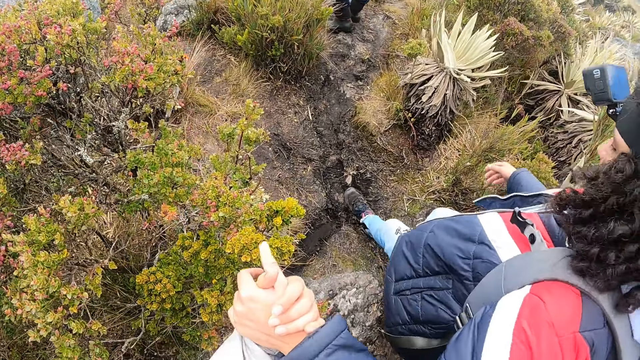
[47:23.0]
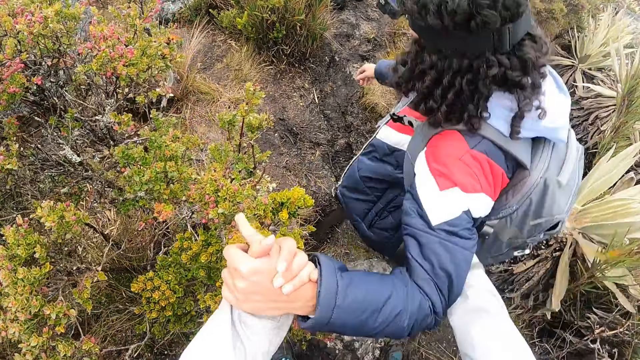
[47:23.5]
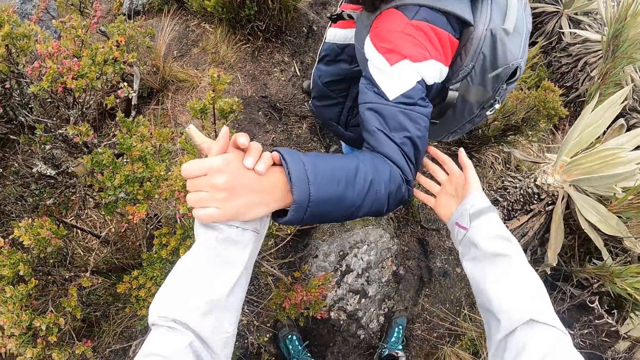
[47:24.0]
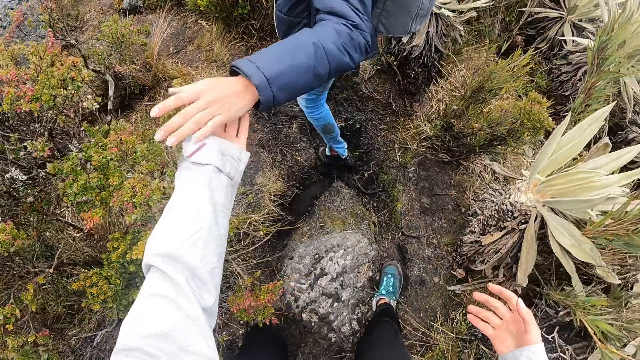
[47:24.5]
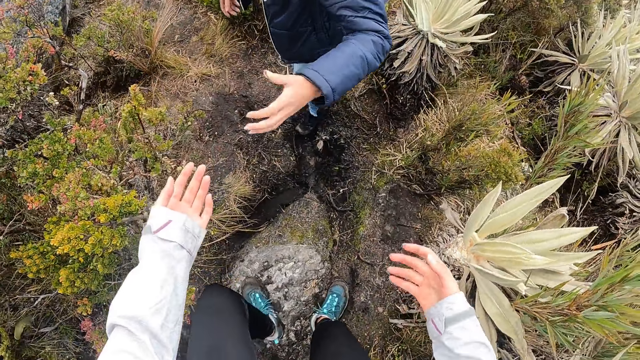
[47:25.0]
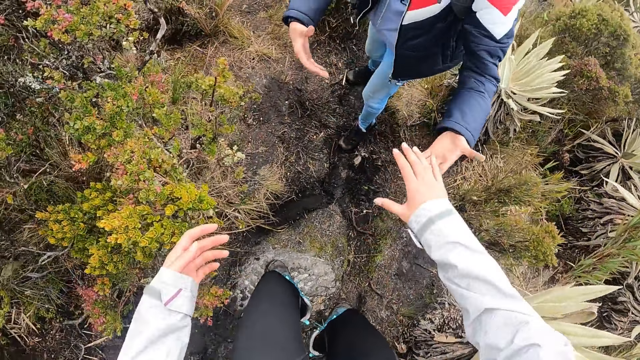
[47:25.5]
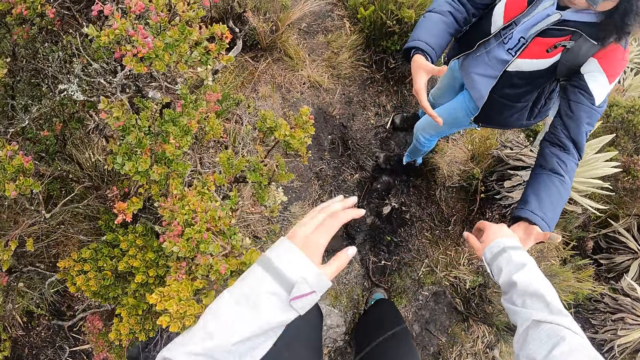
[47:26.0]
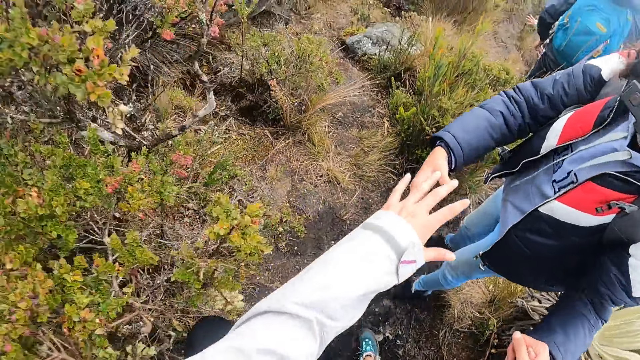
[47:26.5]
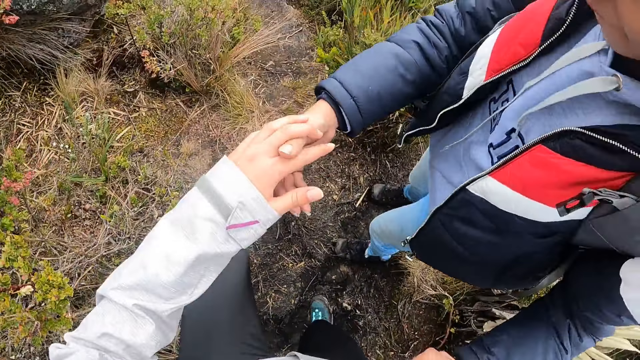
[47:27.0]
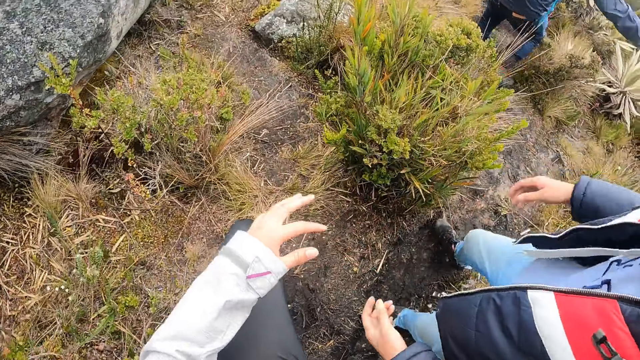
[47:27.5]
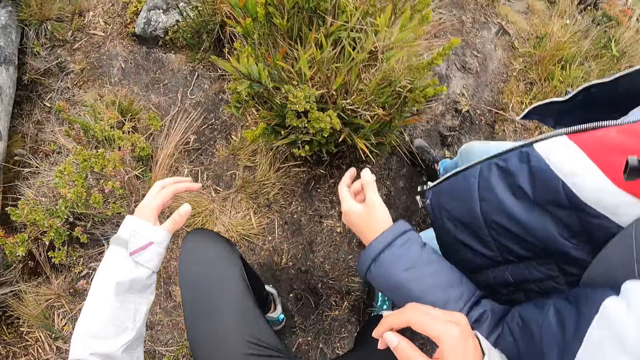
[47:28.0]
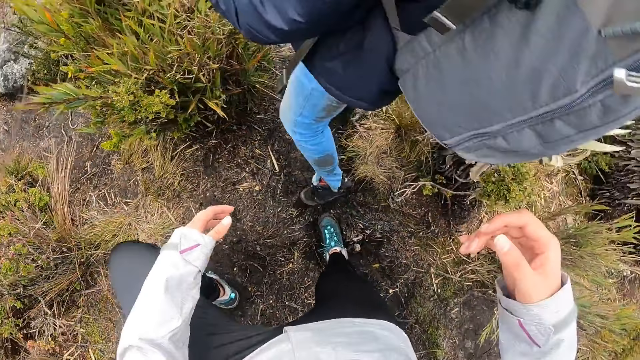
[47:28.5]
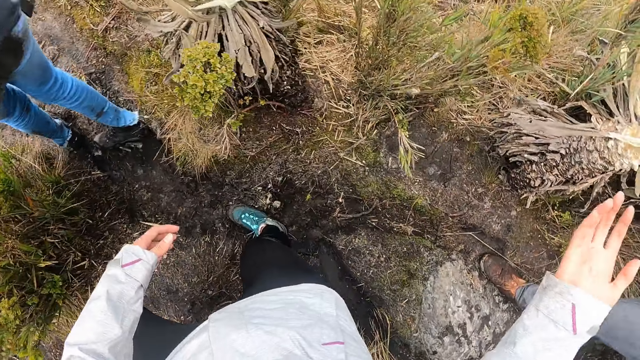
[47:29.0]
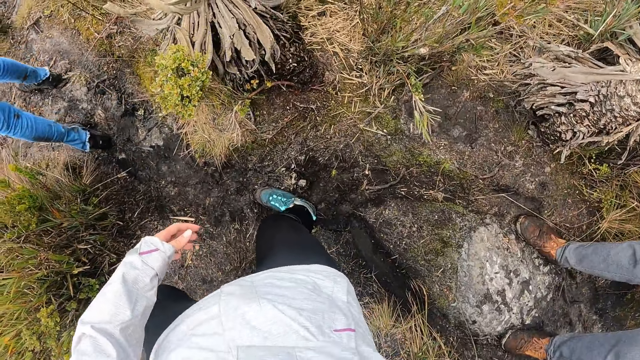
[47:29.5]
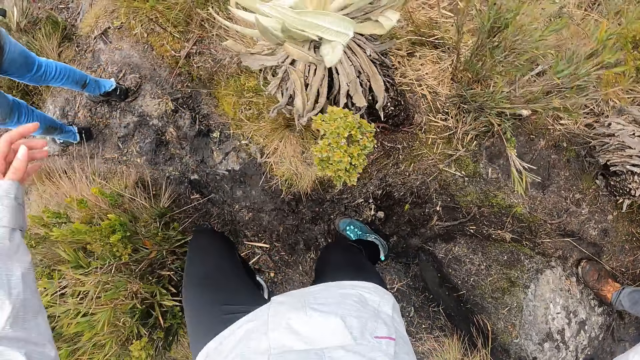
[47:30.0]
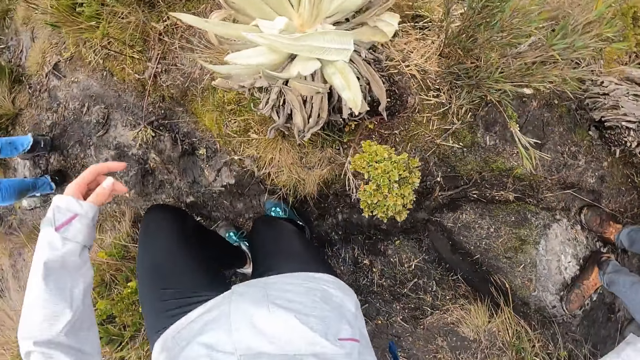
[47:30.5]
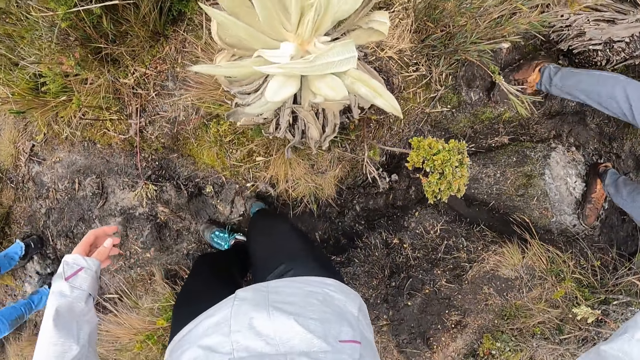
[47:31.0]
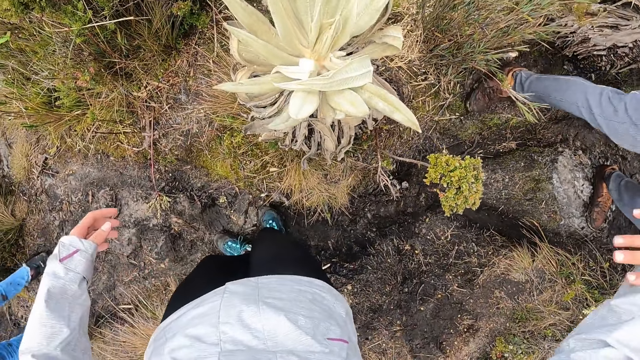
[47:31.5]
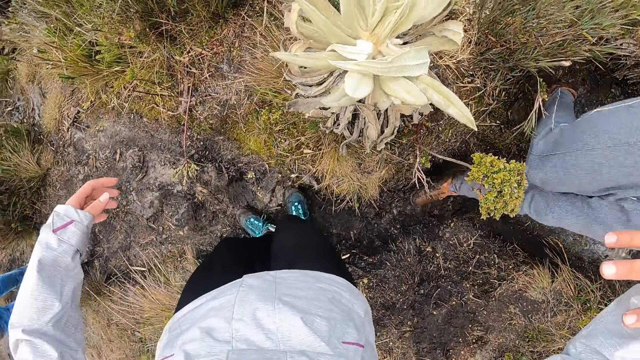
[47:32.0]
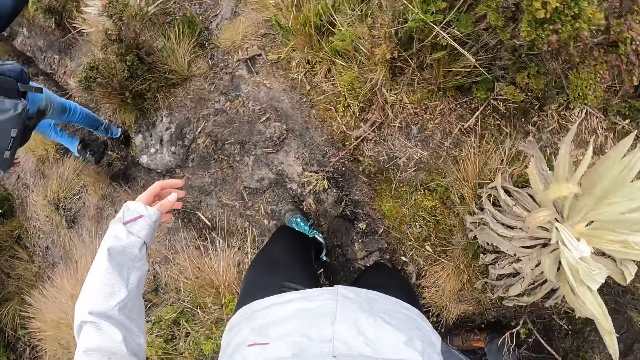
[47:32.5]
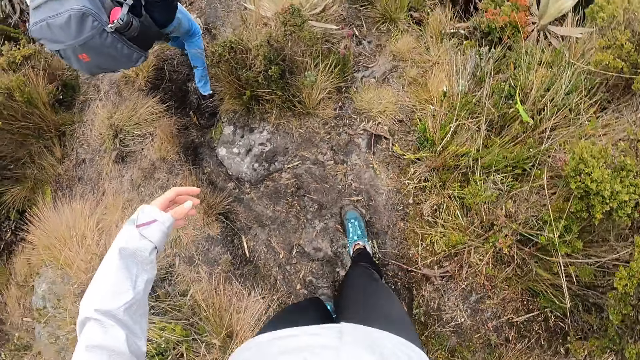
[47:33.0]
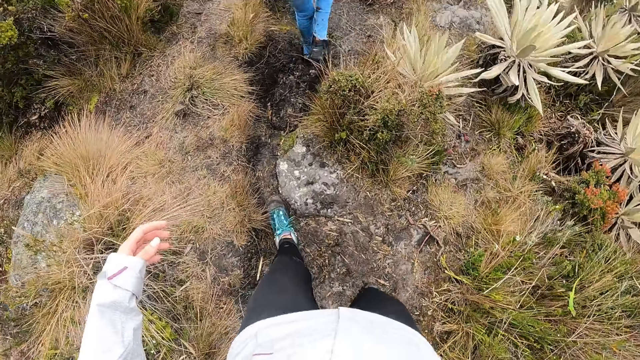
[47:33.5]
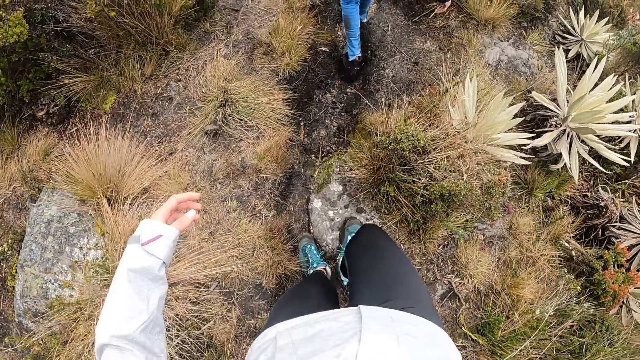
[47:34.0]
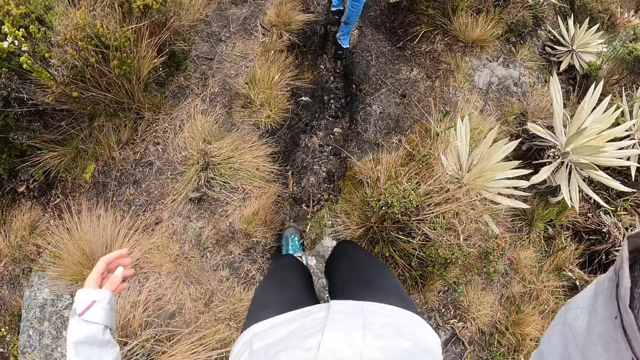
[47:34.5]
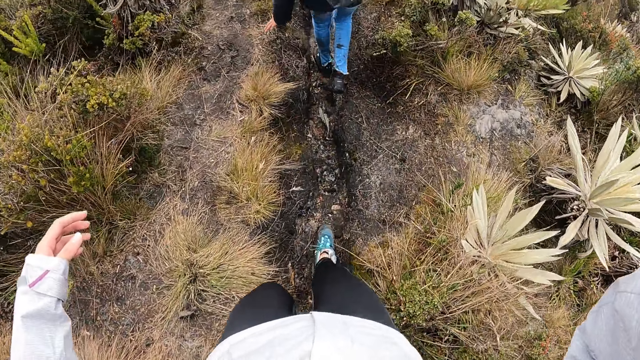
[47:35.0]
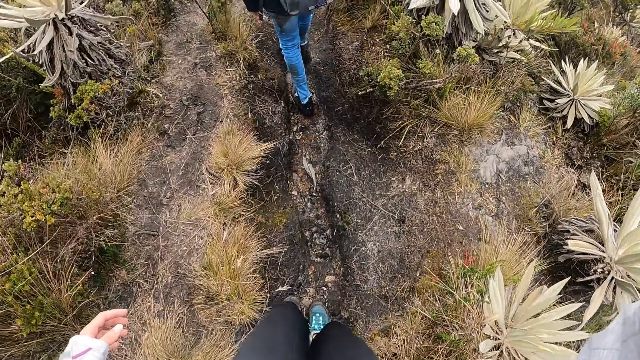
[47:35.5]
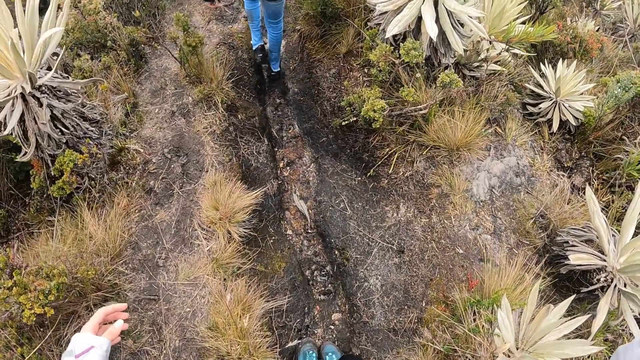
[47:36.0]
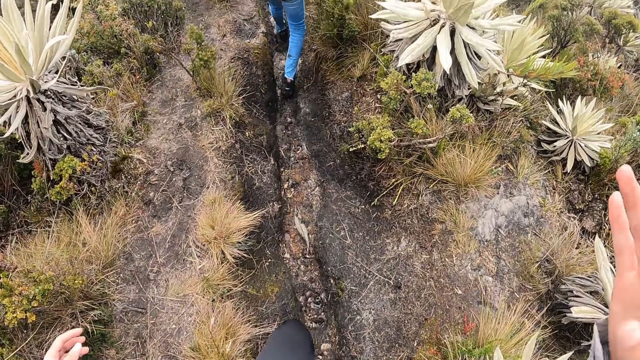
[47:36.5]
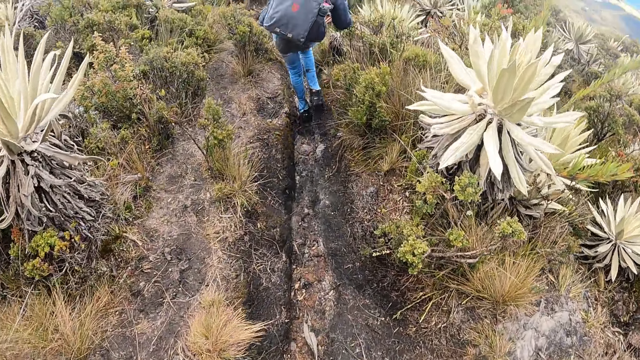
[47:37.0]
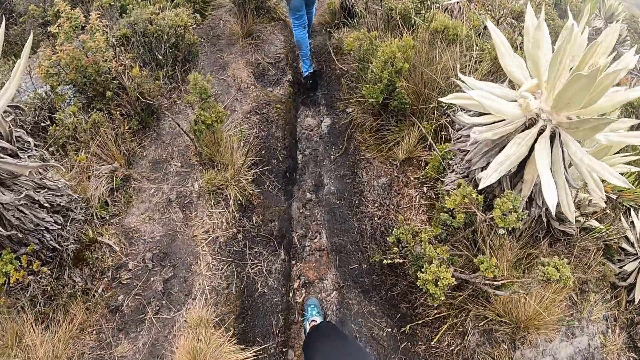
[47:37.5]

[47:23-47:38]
The camera wearer holds a woman's hand. She leaves the woman's hand. She stretches her hand towards the woman. She holds the woman's hand. She stretches her other hand towards the woman. She holds the woman's hands with her hands. She leaves the woman's hands. She turns around. She holds the left hand of a man with her right hand. She turns around. She walks on the trail with the group of people down the valley.

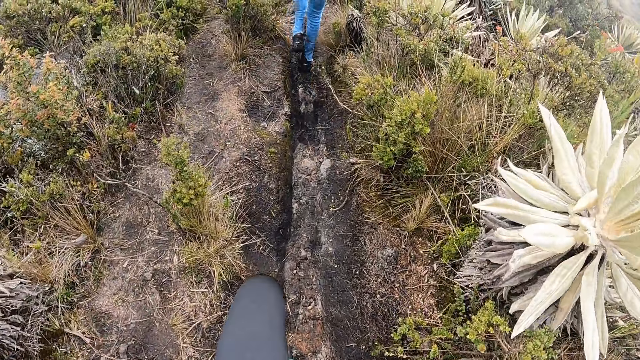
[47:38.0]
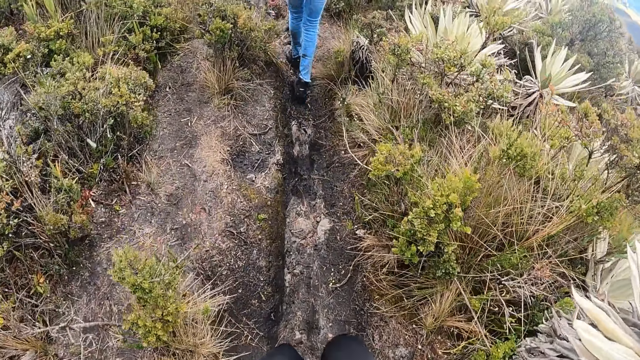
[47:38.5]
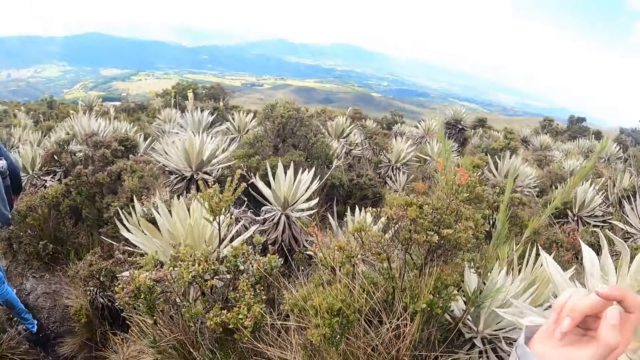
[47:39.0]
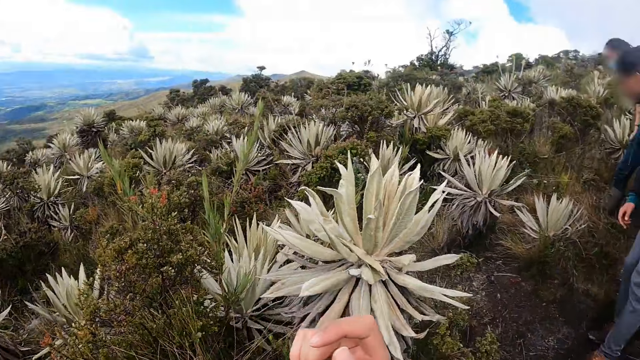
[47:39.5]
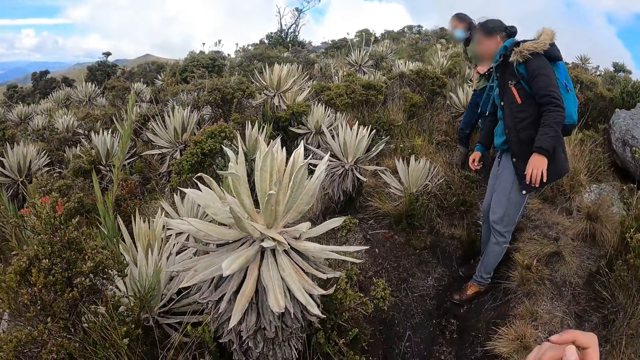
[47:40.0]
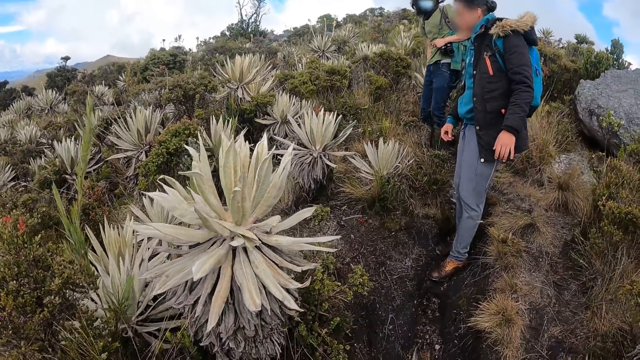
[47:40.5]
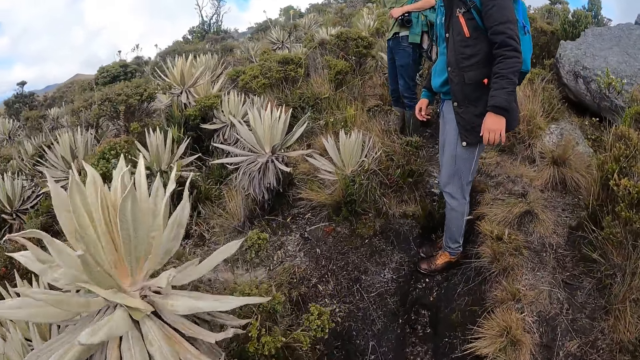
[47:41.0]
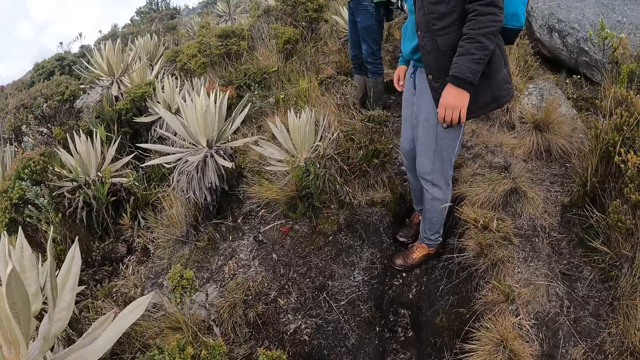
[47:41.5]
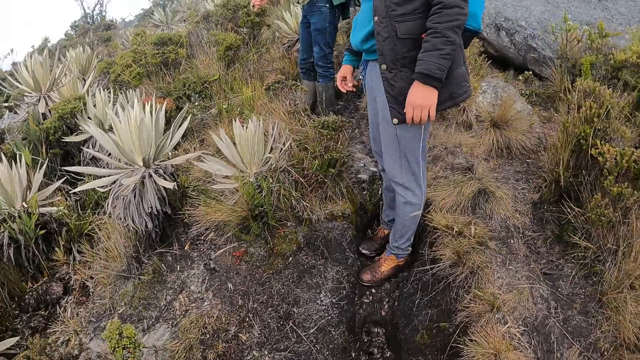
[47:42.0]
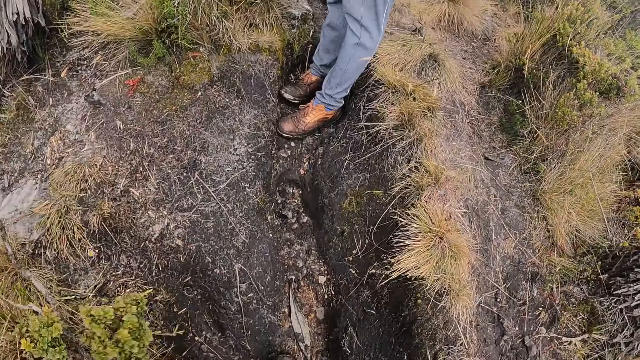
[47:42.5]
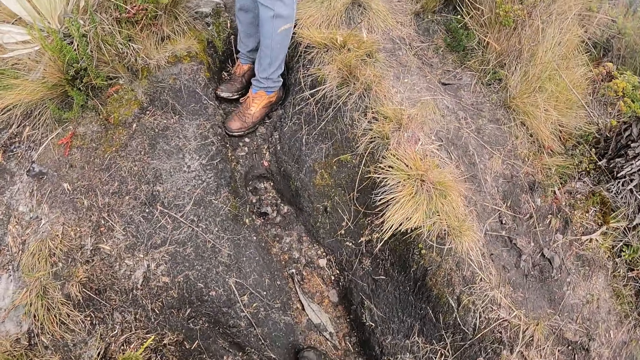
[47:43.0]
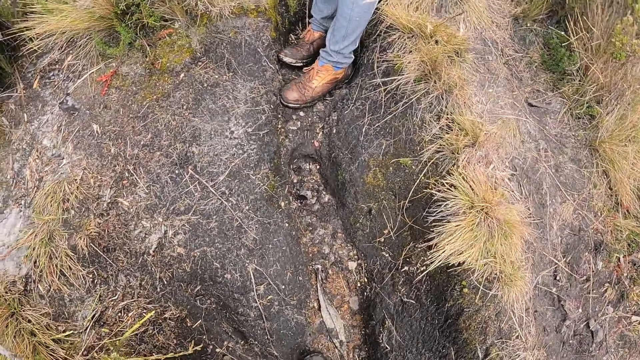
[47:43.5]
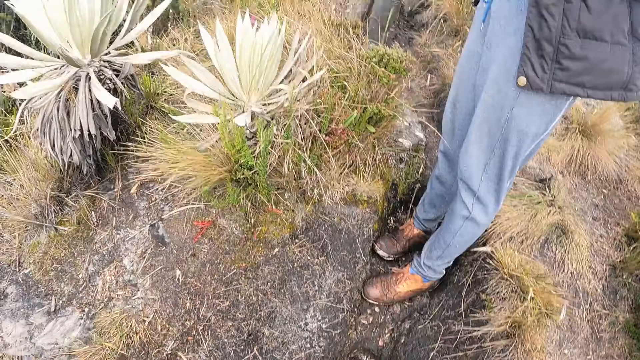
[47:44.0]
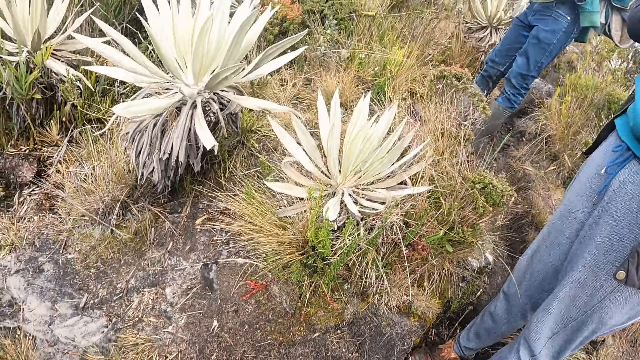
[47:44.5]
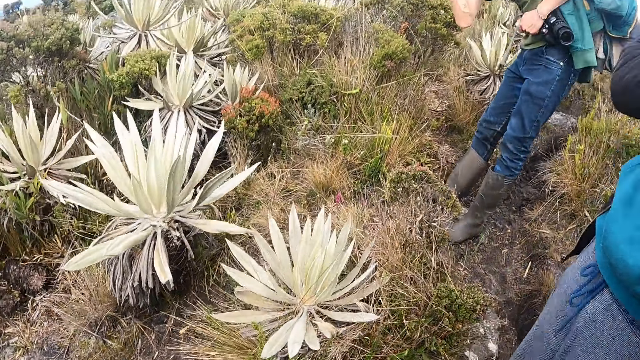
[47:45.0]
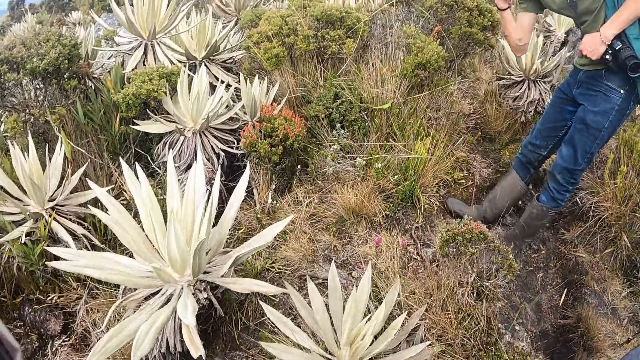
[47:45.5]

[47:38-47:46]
The camera wearer turns around. They walk back.
